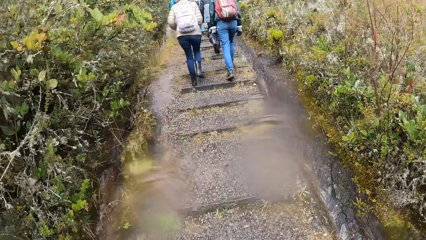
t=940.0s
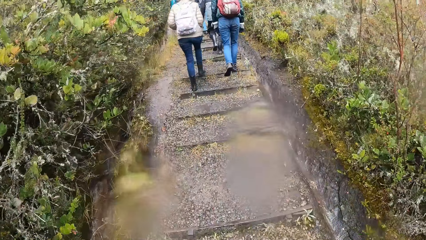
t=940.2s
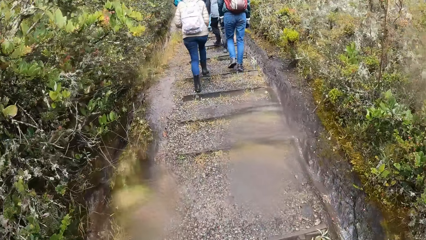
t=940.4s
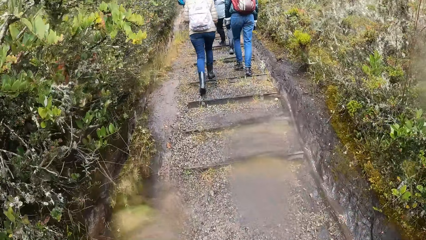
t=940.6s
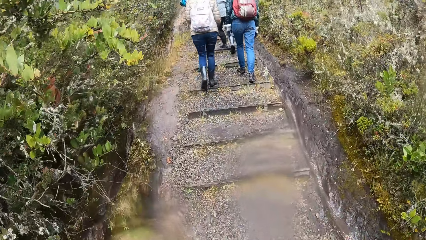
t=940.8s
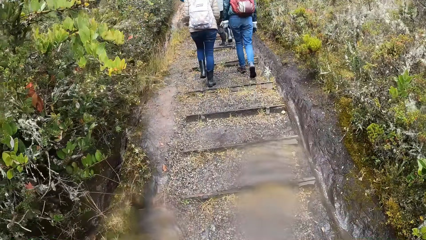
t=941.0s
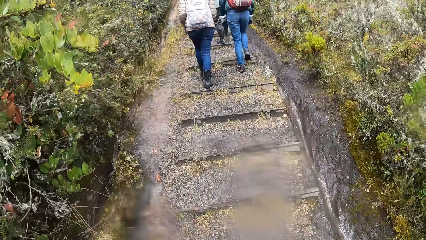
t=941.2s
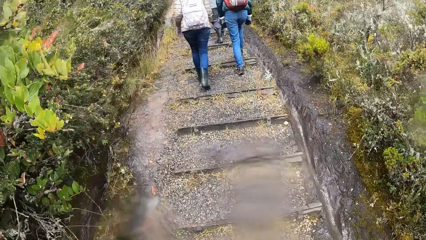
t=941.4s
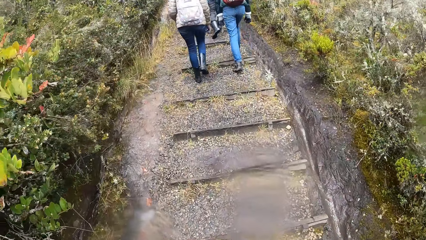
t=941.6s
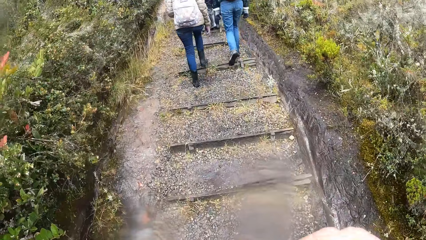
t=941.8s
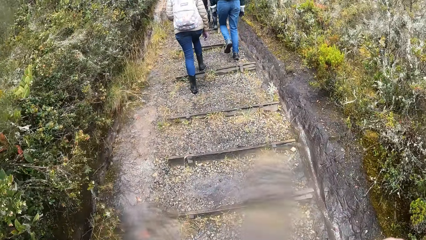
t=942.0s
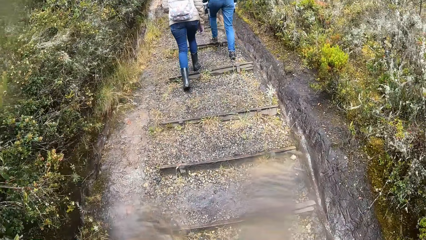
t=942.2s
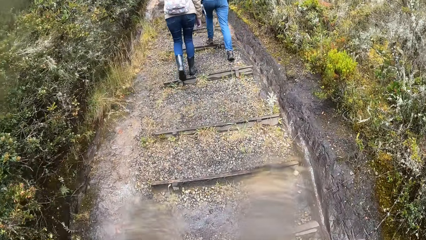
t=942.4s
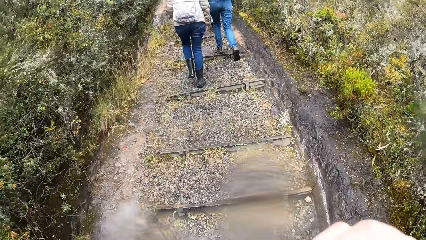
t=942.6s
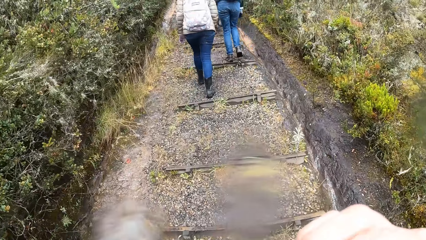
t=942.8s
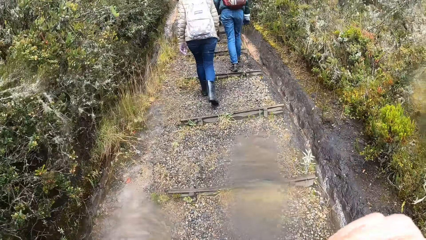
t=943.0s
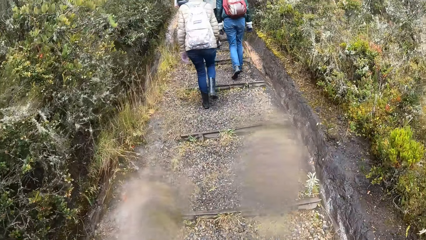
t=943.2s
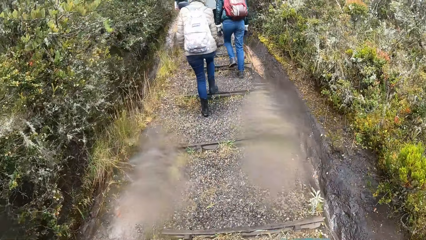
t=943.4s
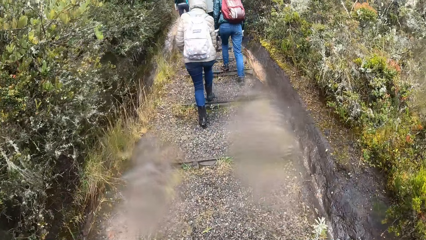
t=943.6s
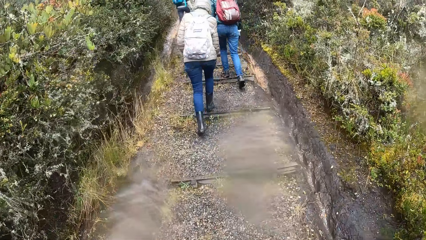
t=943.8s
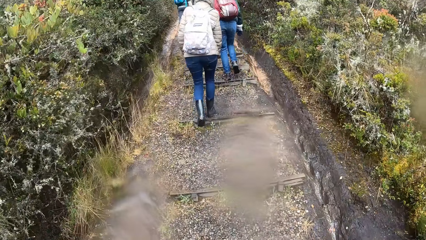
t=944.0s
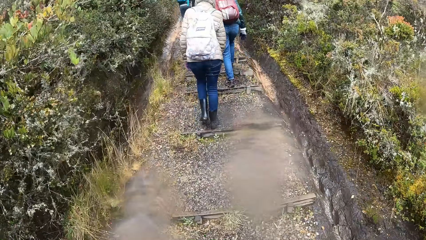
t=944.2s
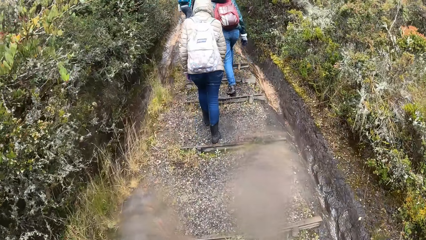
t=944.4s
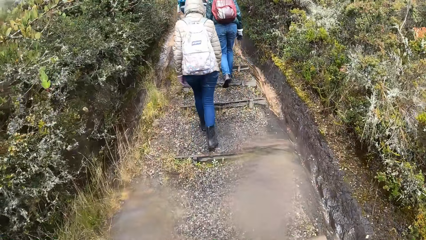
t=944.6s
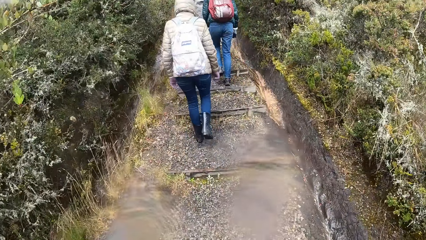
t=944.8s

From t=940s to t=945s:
The camera wearer walks up the hill. They climb the flight of stairs.

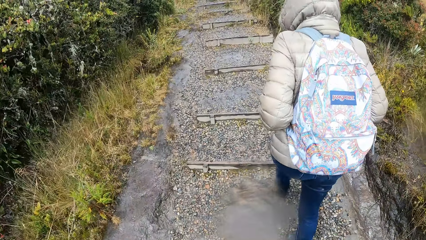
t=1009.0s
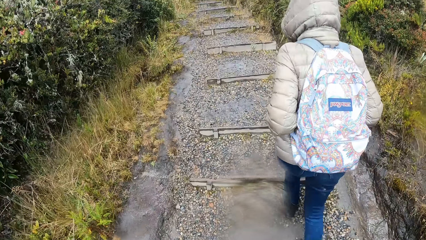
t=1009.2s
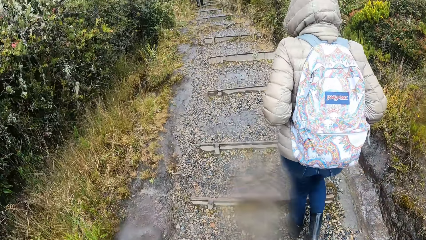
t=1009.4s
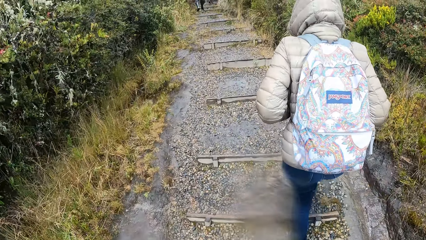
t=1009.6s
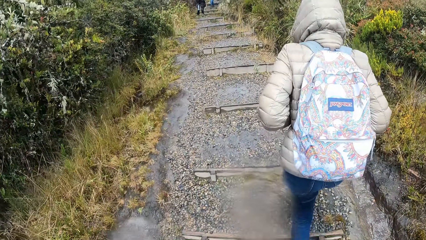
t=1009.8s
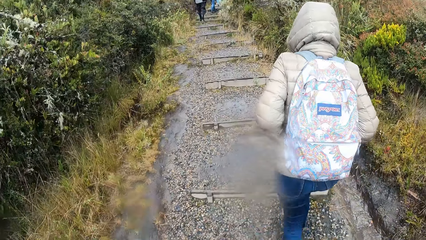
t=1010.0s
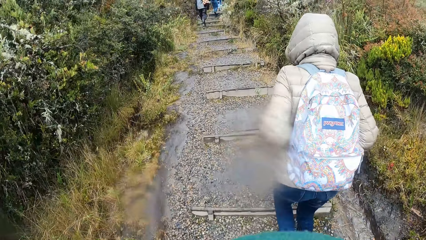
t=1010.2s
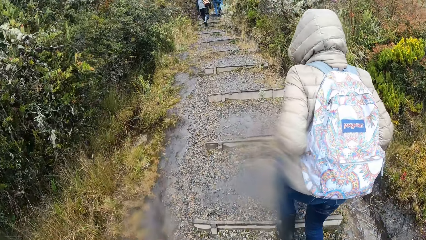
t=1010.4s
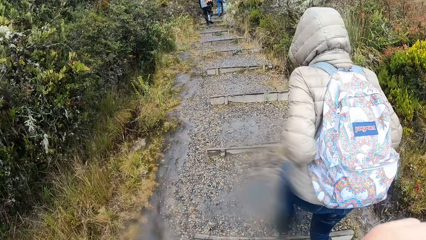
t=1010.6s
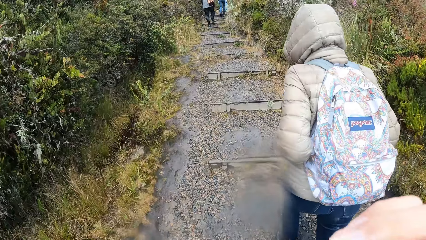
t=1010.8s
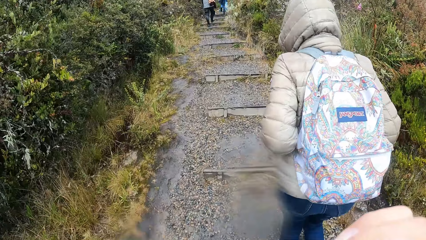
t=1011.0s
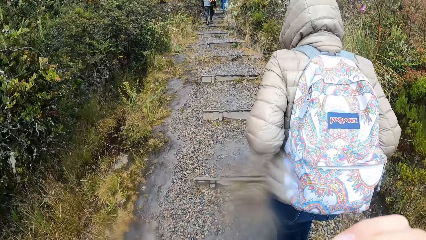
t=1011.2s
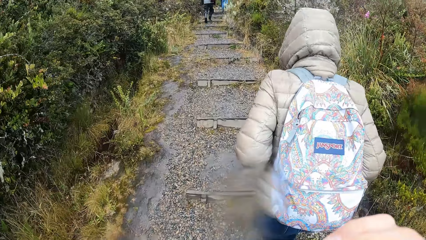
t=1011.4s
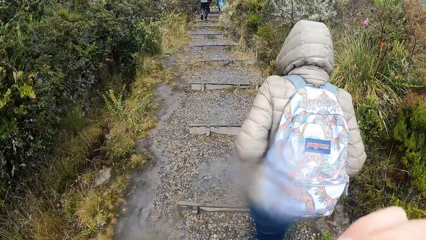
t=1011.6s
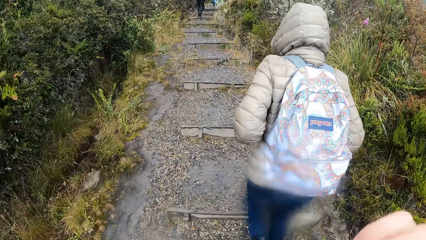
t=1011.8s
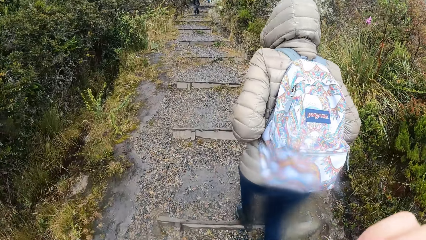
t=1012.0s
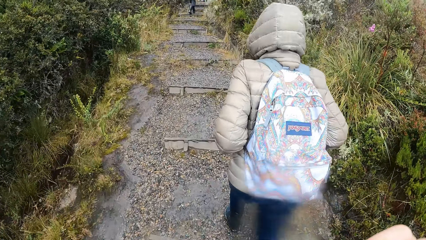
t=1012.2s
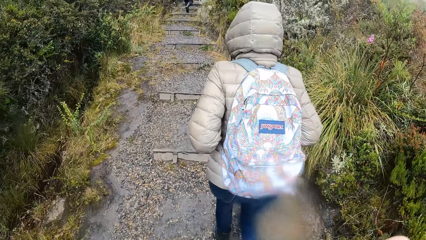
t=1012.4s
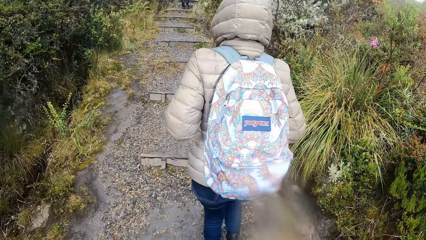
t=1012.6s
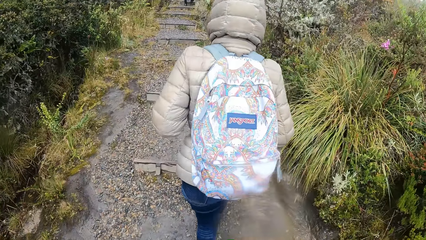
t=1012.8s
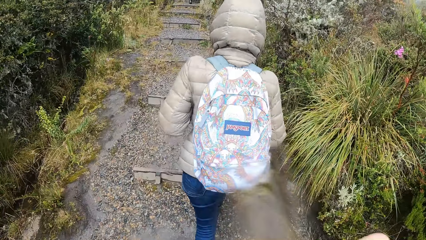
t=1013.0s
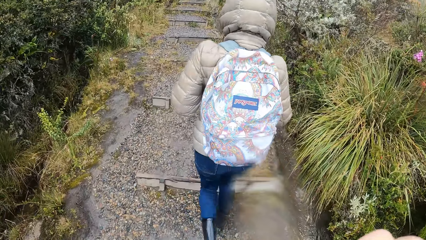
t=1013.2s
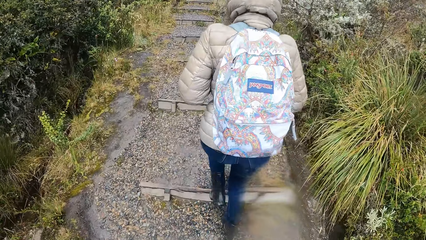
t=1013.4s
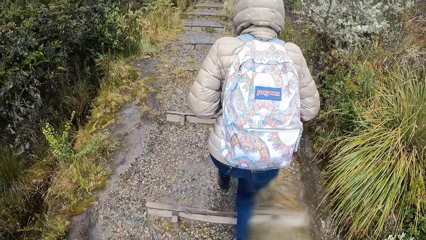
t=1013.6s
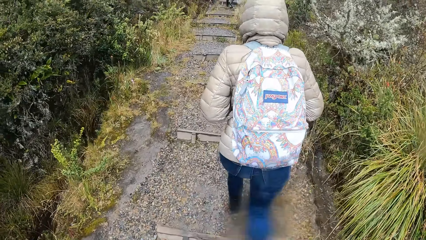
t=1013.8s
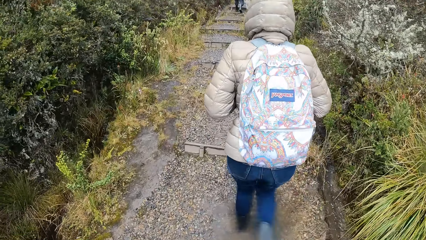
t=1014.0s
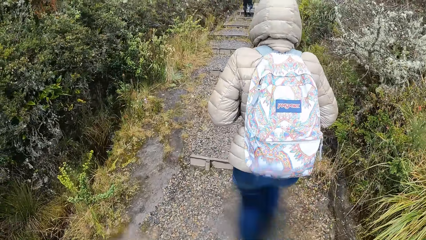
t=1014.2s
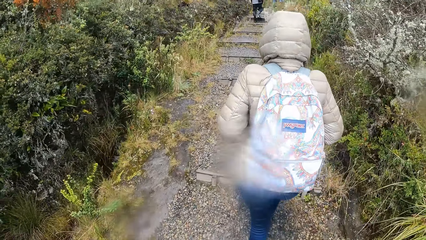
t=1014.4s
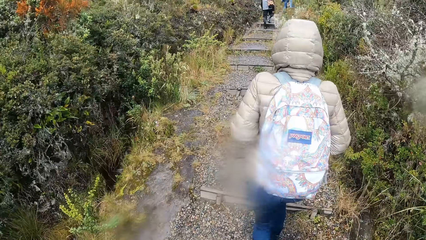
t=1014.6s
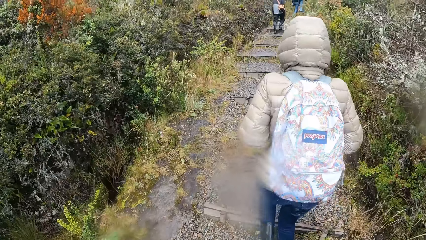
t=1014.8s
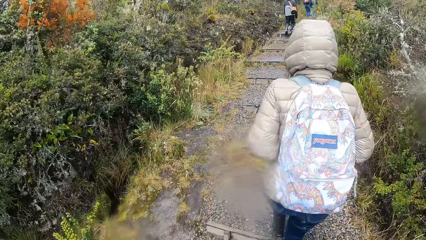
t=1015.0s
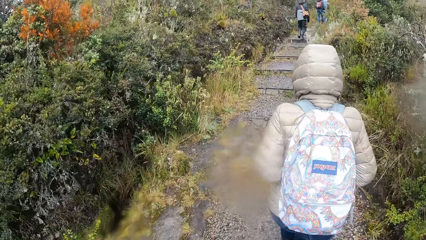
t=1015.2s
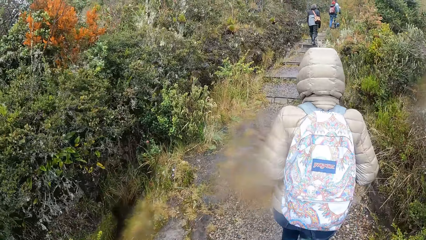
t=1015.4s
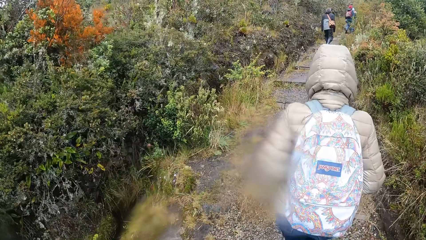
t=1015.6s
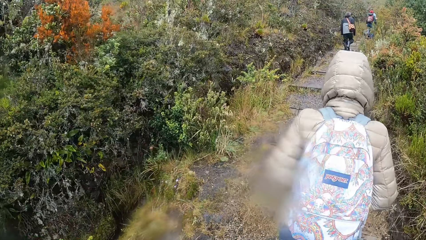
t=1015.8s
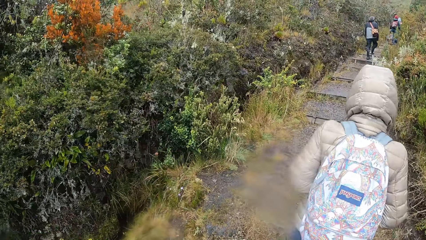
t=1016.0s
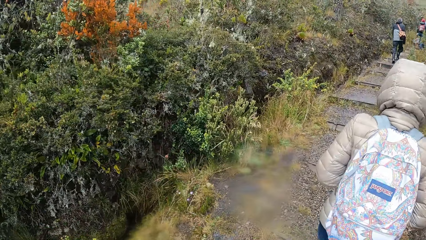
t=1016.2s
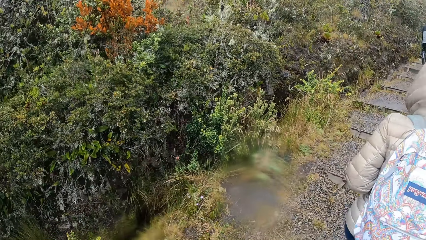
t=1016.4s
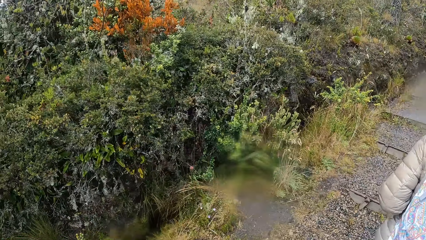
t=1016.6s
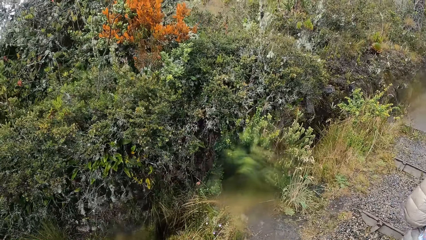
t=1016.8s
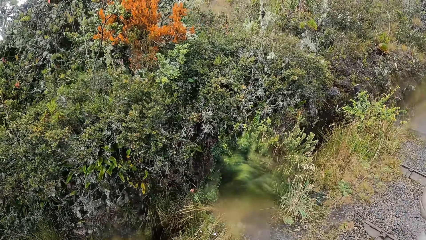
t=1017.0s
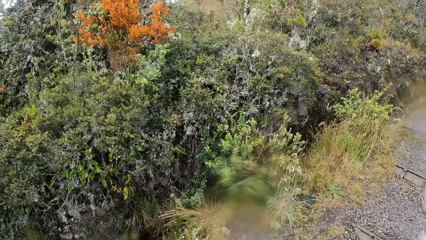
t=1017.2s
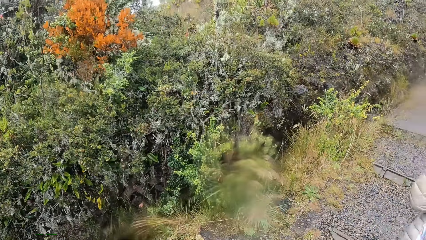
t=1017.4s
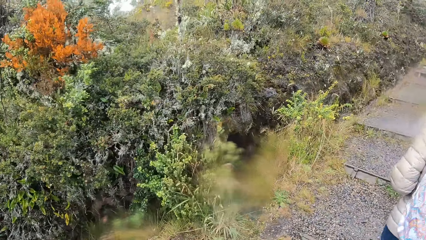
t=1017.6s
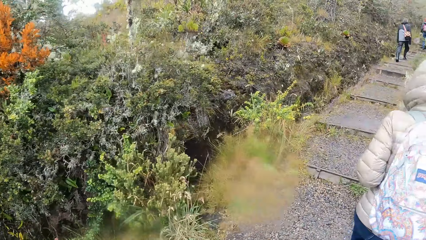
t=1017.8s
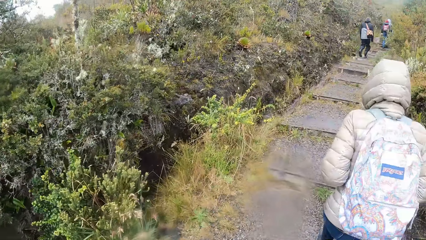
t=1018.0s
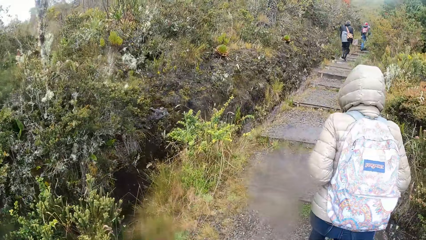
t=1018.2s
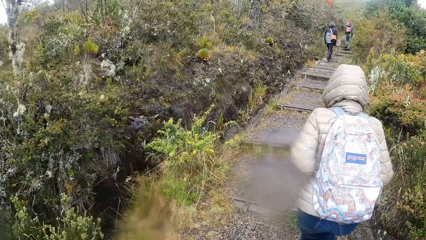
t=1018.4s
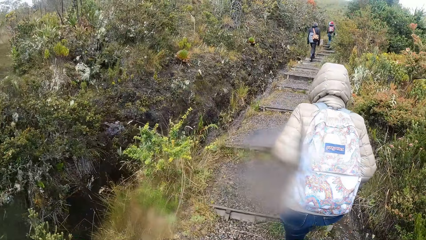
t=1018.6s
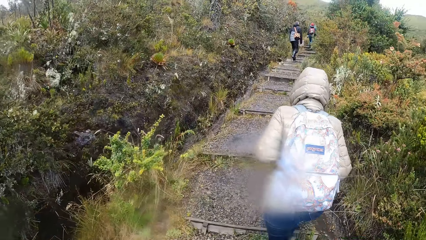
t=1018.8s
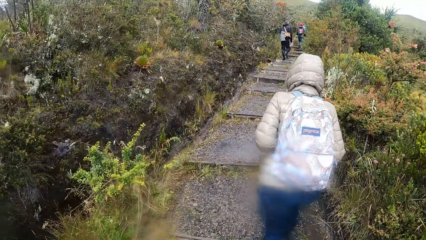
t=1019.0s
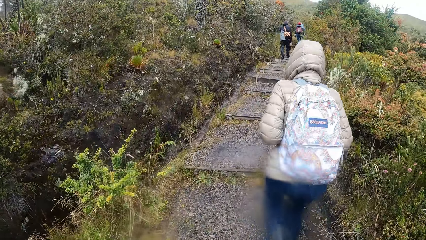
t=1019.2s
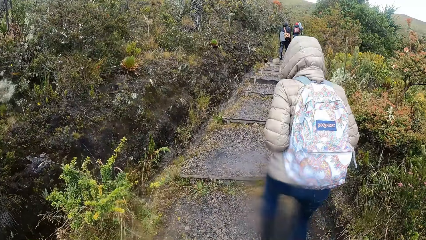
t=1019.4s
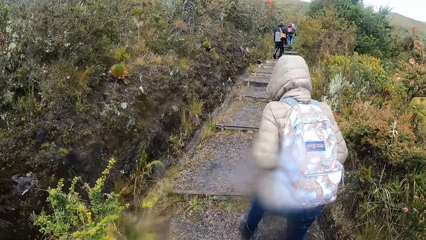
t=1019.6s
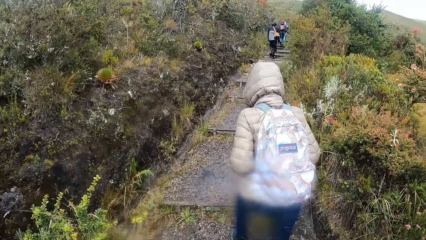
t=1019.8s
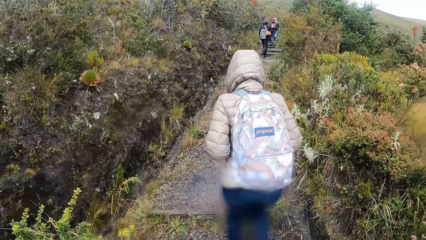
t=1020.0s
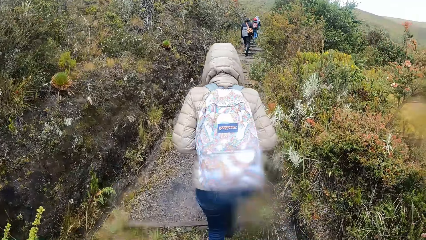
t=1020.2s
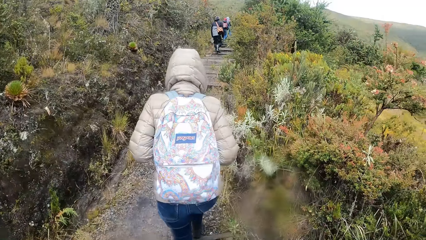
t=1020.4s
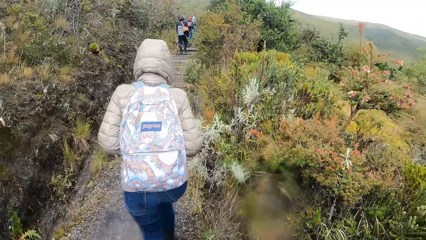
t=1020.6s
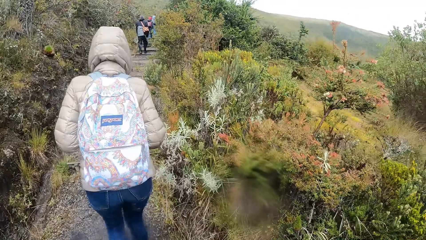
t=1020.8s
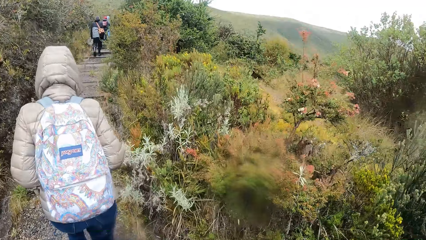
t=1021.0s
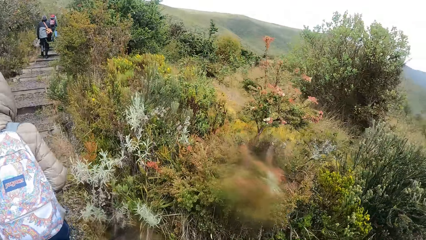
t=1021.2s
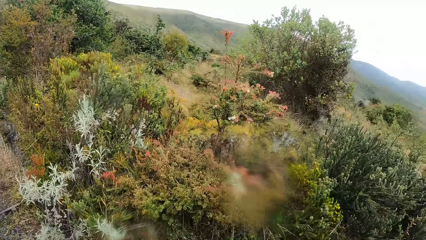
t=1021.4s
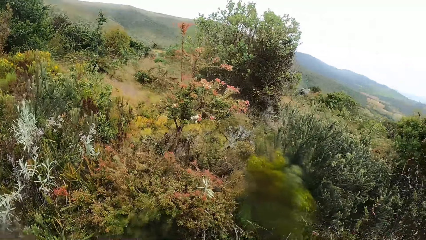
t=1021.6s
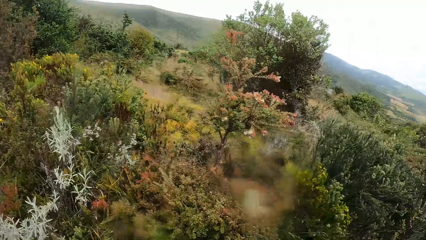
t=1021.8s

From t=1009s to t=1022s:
The camera wearer does something. They look around.
